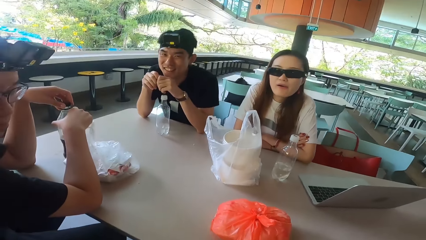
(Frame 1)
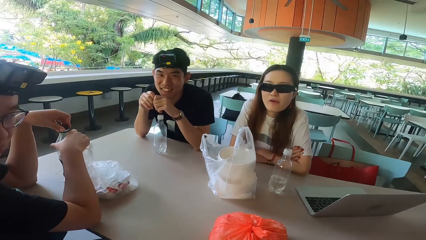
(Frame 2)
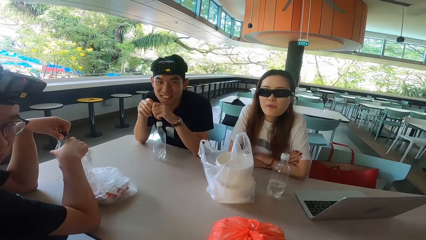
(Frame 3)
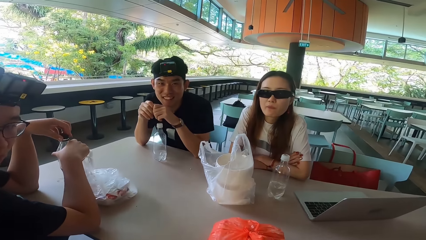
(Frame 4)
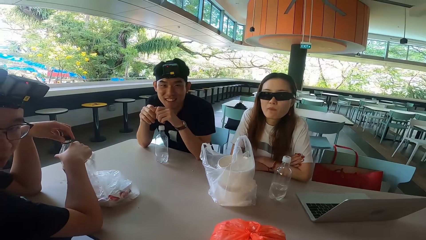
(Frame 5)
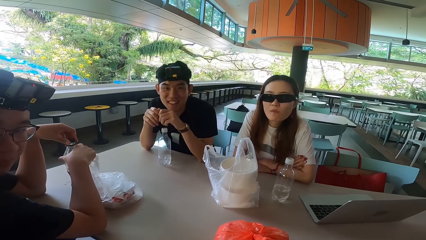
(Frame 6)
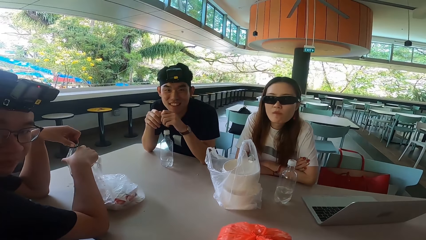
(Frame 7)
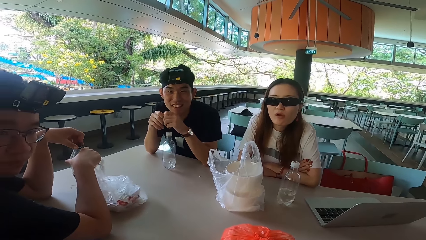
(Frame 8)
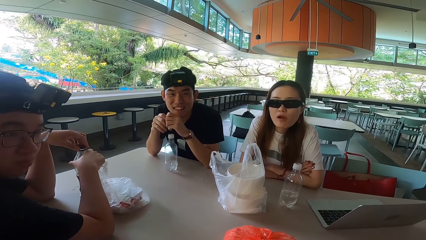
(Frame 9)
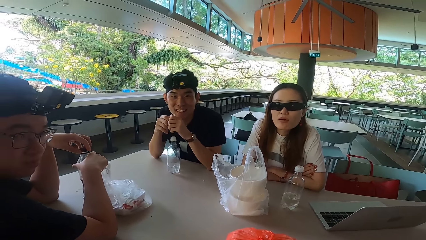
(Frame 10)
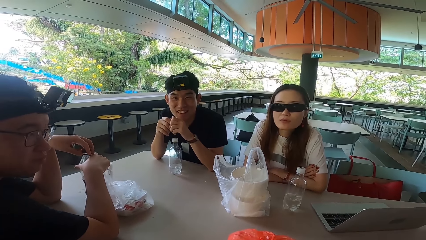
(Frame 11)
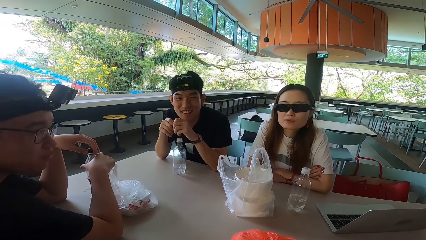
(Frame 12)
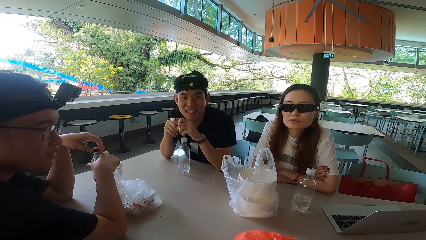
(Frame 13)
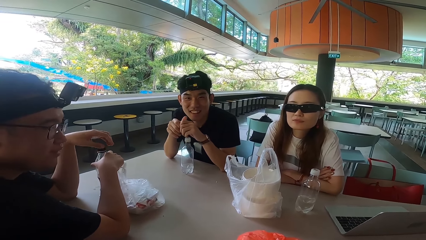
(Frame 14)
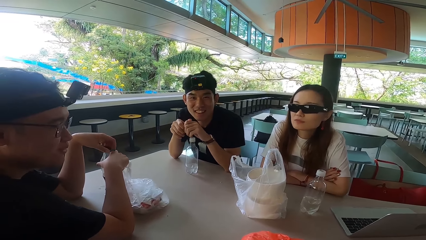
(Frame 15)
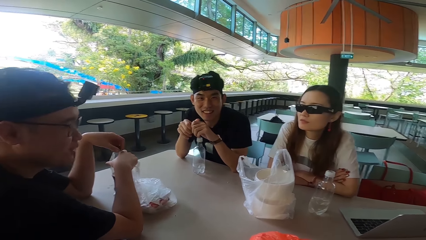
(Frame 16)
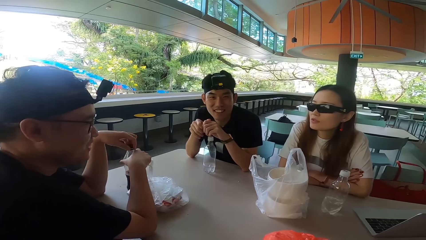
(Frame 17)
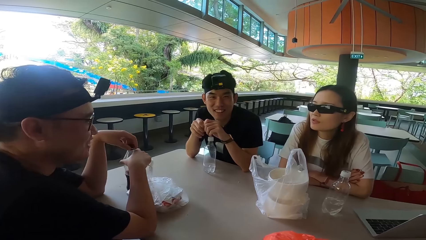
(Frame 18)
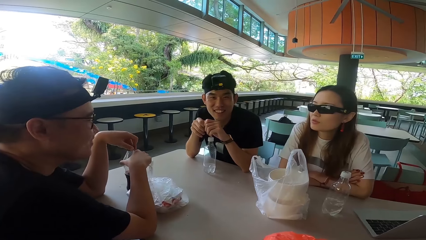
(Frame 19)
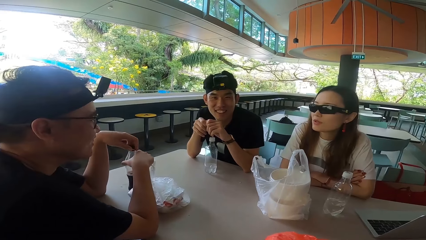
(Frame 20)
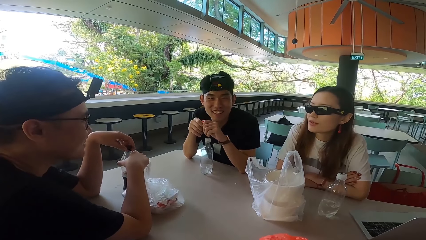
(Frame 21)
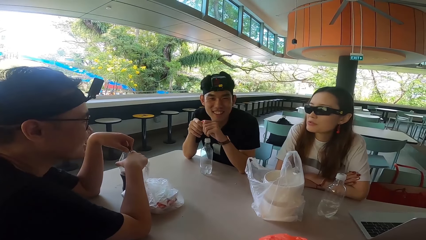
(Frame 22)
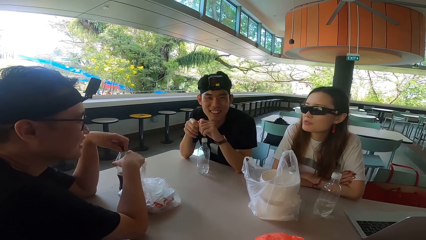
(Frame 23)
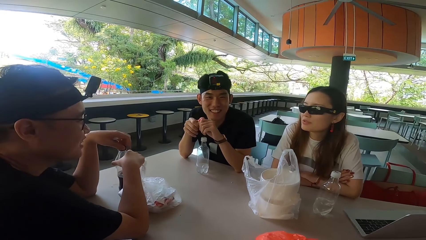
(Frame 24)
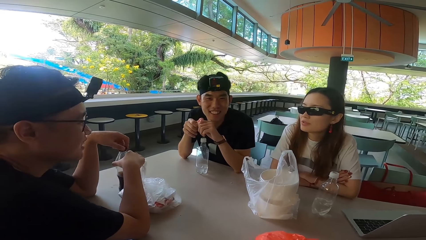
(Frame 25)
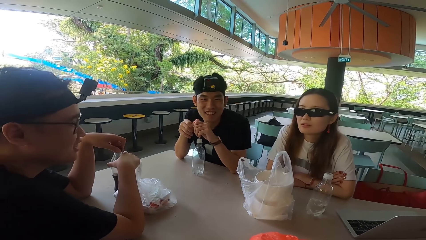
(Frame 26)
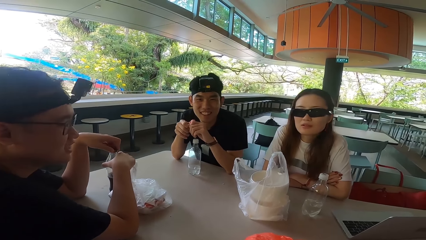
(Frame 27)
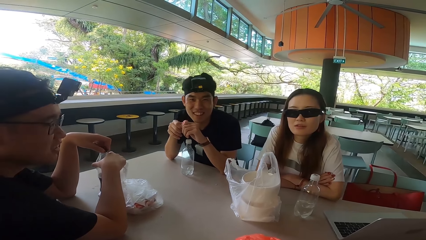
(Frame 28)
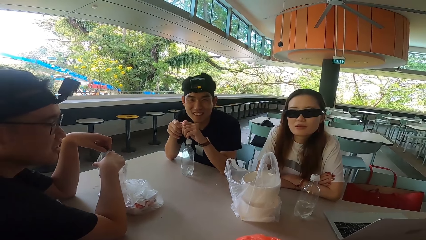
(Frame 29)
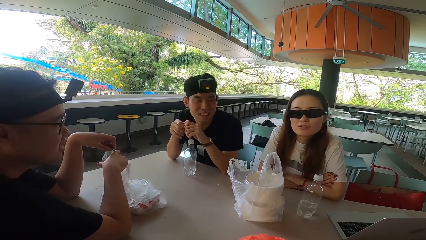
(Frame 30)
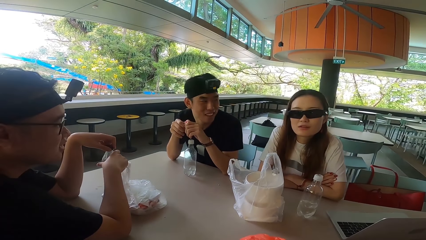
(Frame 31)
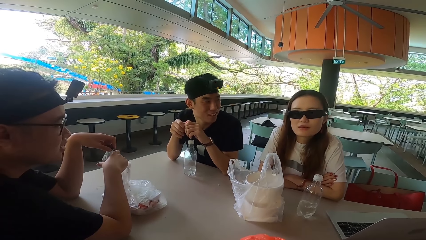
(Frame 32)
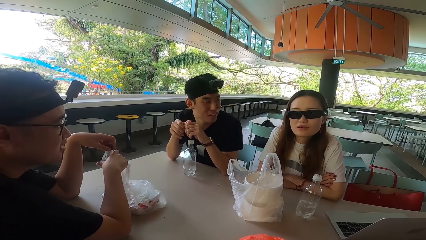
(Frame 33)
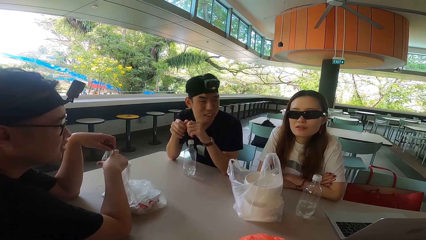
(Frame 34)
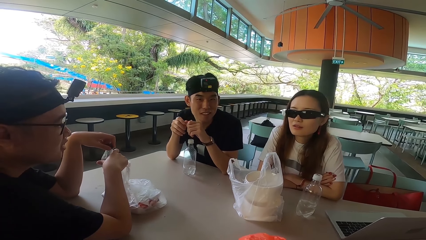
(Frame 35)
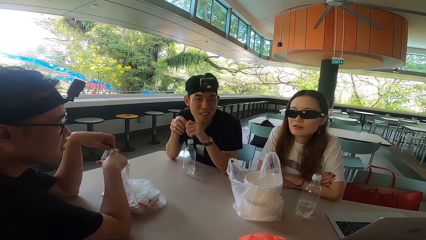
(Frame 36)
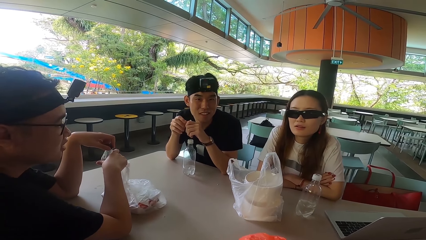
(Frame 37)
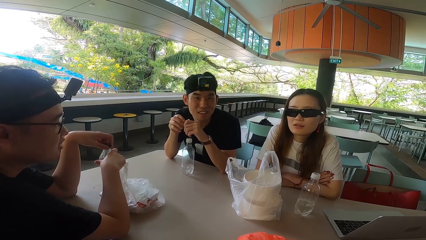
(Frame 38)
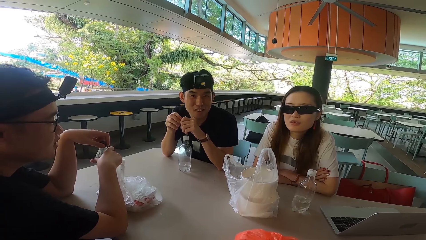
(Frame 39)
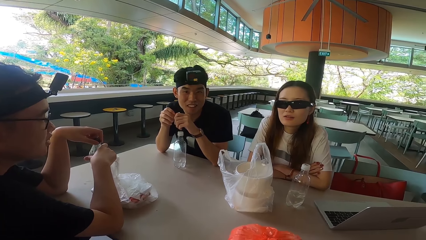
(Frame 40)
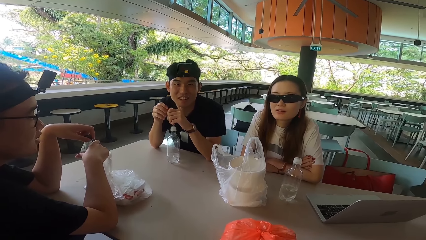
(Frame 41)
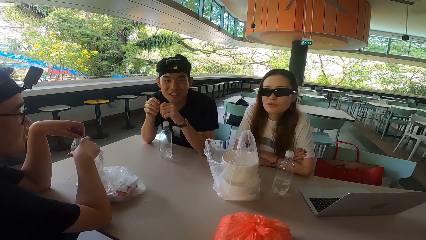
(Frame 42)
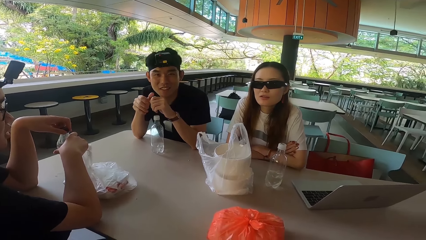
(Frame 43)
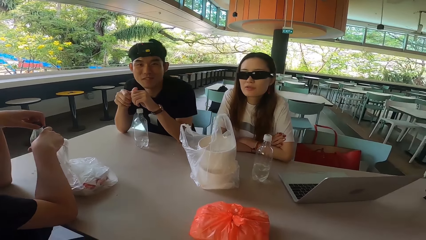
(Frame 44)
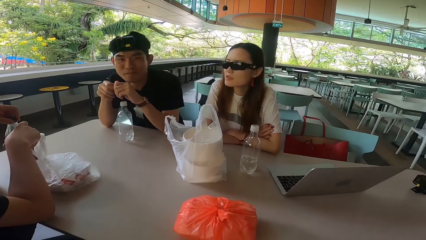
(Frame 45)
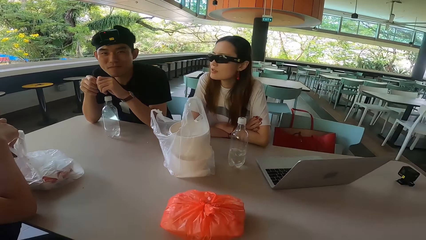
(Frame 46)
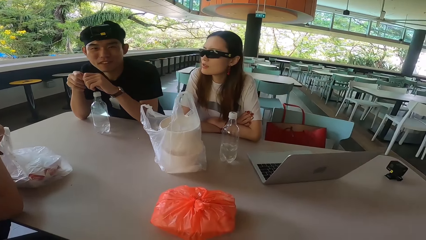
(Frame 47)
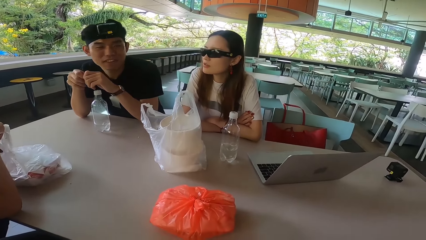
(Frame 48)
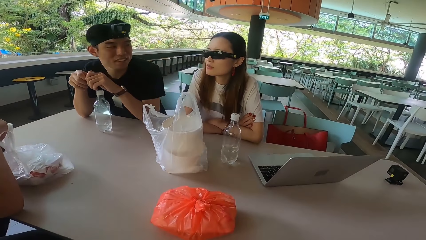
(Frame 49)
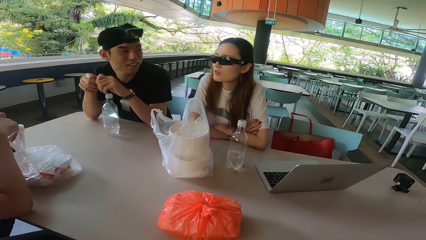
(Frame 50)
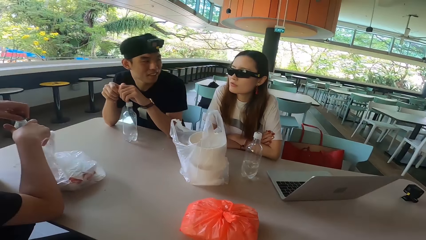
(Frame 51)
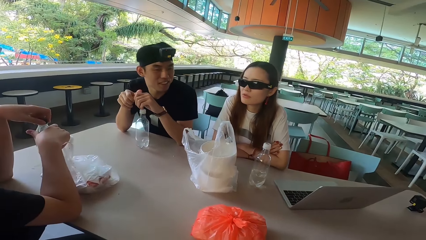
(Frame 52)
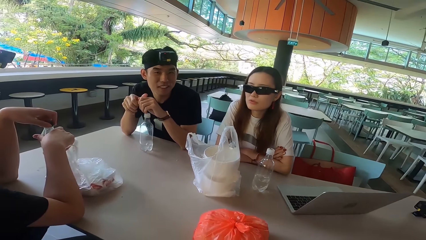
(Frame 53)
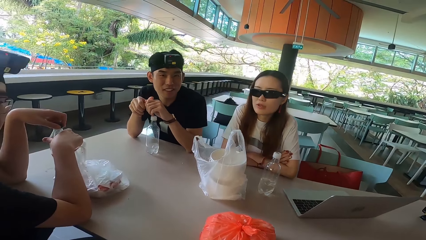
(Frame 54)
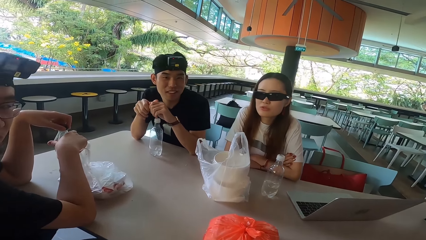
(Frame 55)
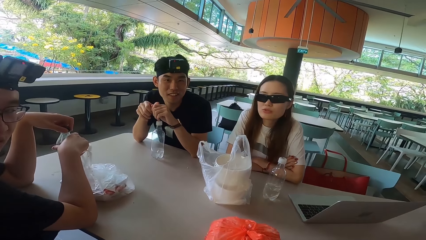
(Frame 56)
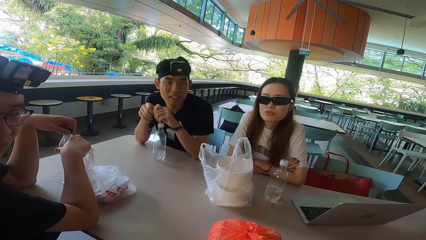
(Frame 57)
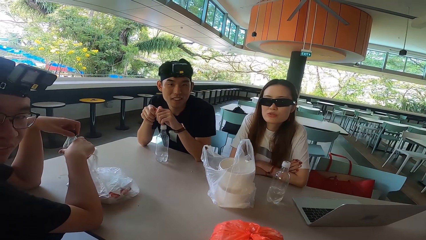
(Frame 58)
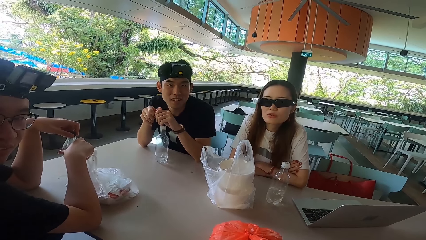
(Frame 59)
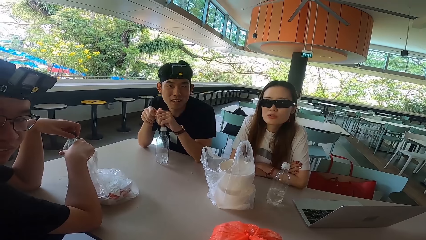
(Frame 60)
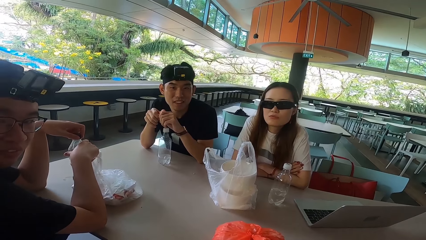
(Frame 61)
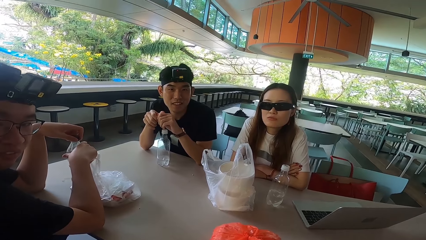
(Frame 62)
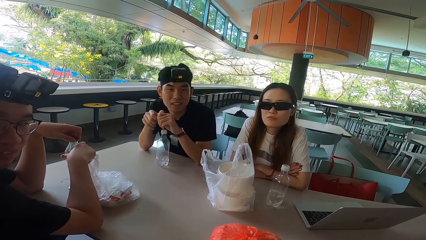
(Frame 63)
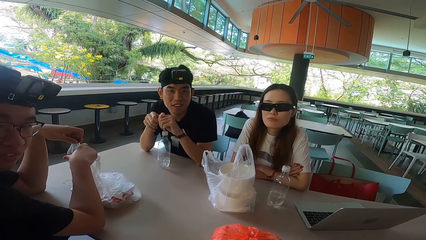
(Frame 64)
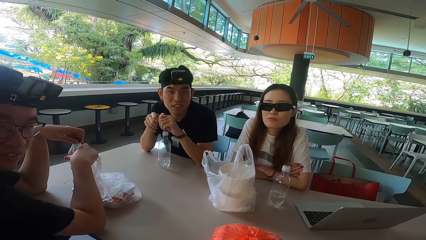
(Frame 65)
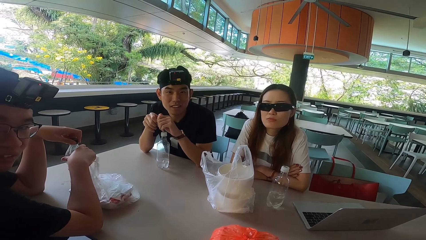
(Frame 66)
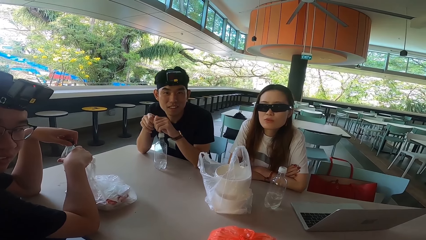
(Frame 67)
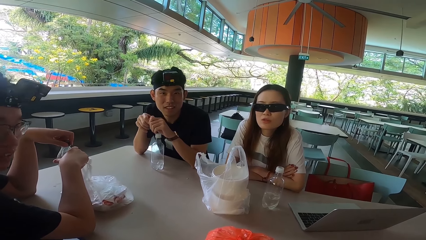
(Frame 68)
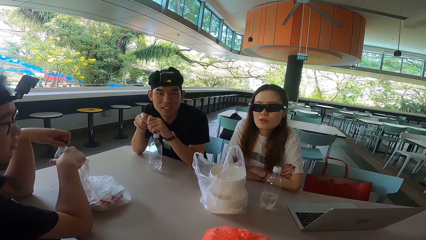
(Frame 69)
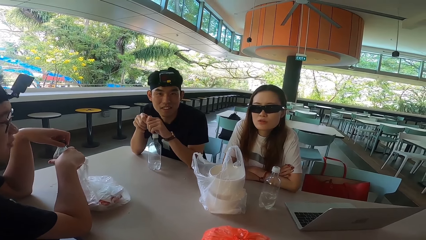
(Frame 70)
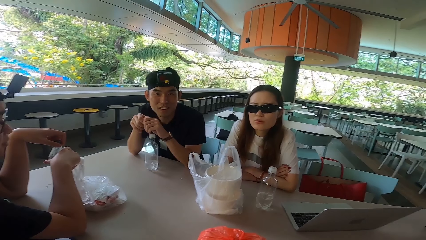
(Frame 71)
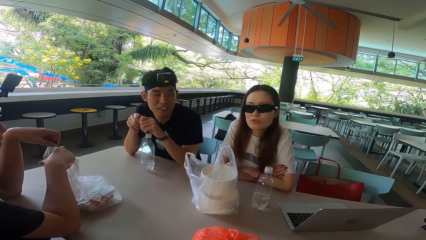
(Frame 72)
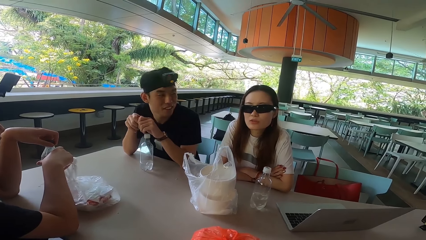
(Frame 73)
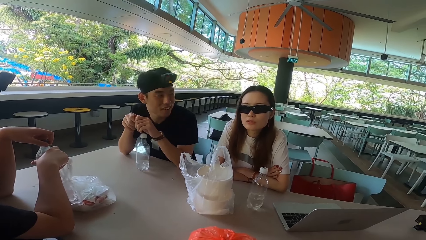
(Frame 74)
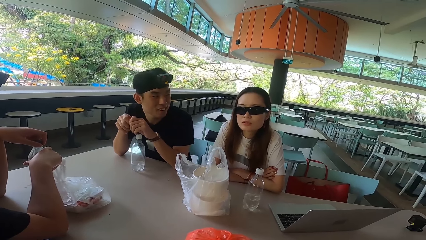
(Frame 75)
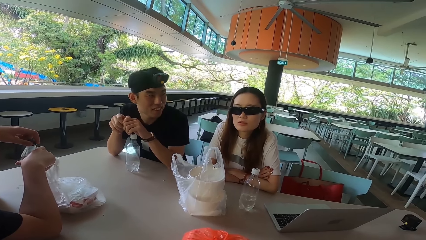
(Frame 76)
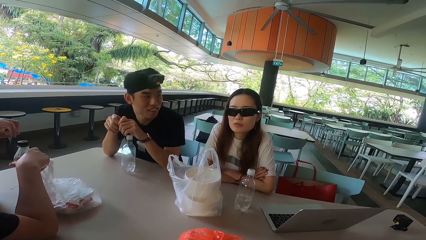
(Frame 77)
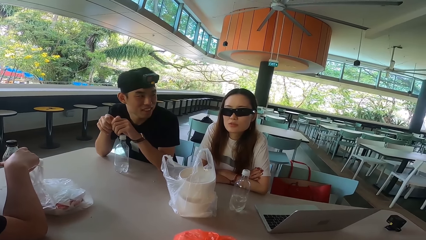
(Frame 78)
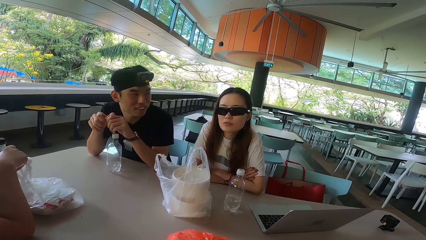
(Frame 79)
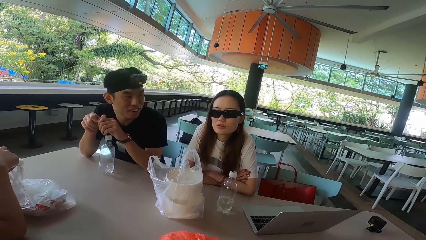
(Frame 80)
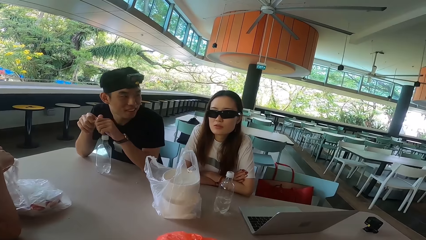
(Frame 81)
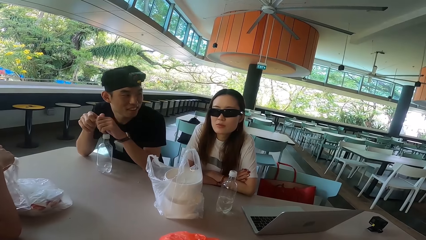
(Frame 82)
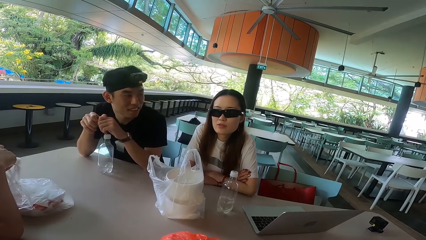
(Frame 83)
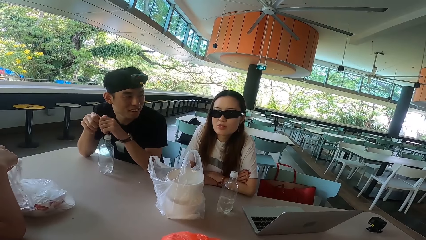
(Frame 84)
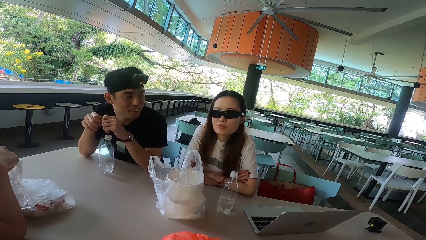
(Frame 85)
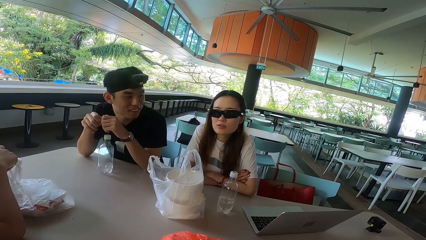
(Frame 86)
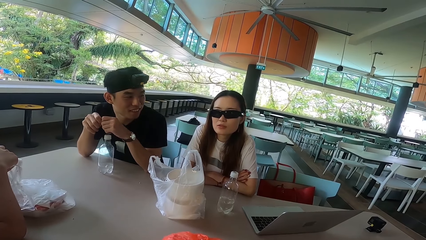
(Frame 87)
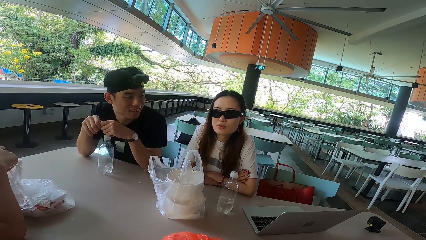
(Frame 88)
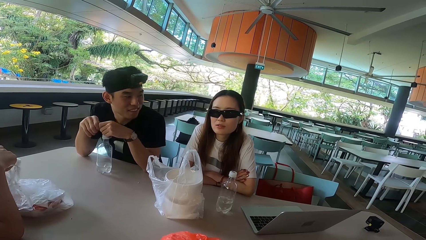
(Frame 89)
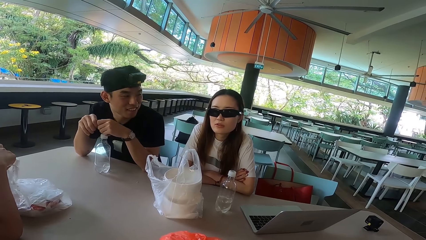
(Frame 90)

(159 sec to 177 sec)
A man turns forward. A woman turns right. The man laughs, turns left, turns forward, shakes his head and turns left. The woman turns forward. The man turns forward. Another man turns right and turns forward. The woman talks to the camera wearer. The first man turns left.
